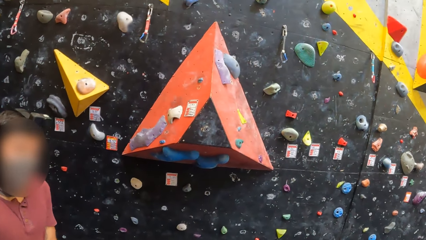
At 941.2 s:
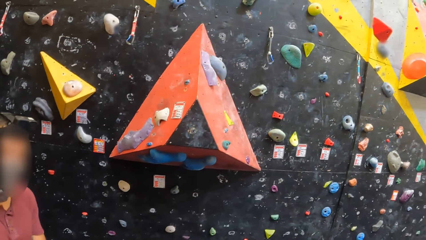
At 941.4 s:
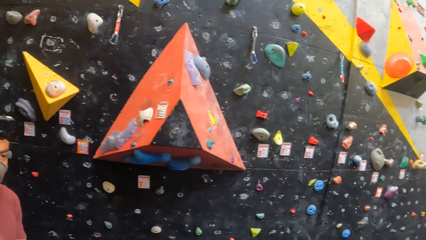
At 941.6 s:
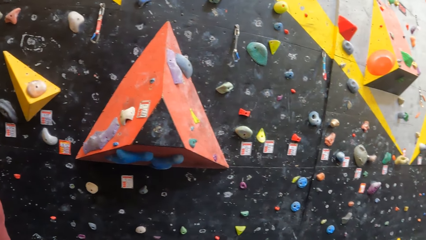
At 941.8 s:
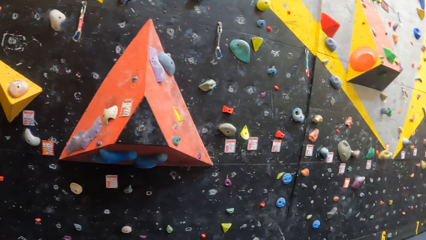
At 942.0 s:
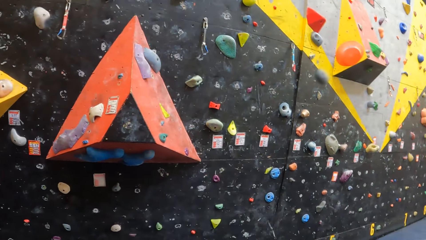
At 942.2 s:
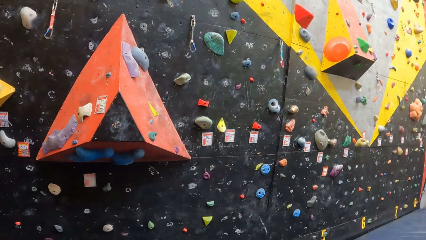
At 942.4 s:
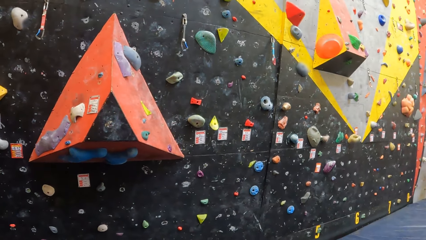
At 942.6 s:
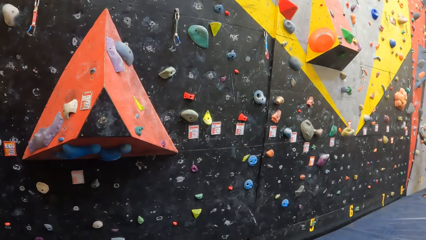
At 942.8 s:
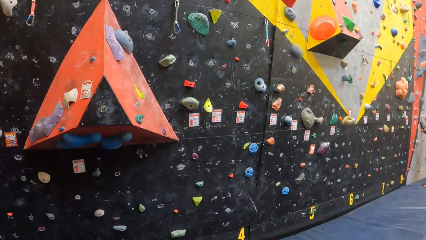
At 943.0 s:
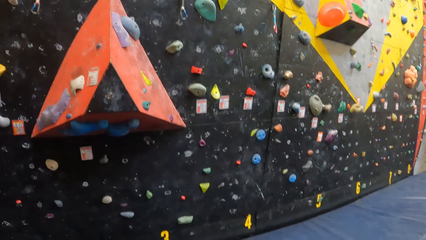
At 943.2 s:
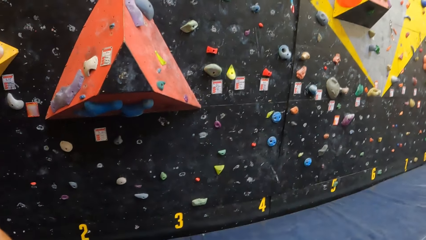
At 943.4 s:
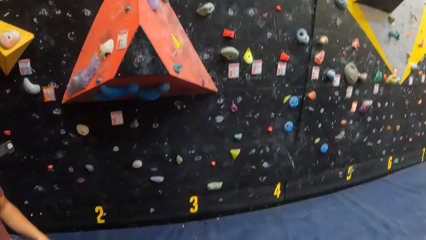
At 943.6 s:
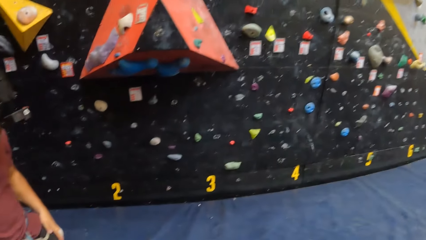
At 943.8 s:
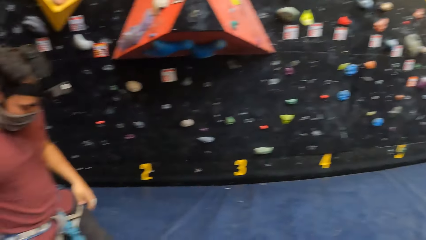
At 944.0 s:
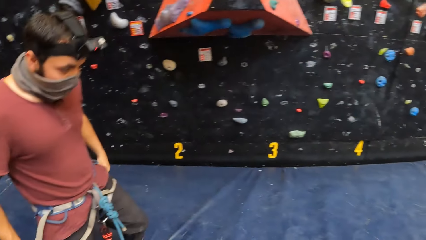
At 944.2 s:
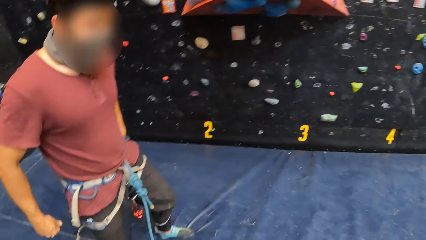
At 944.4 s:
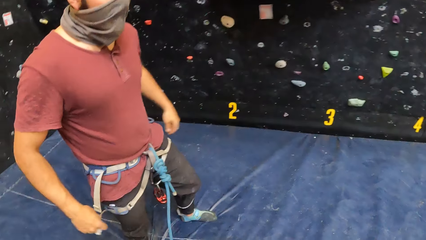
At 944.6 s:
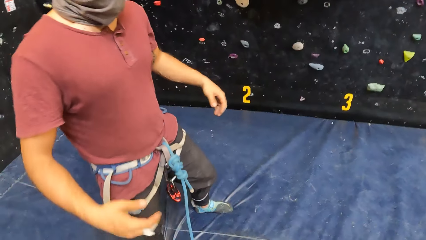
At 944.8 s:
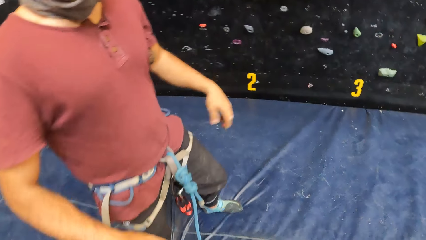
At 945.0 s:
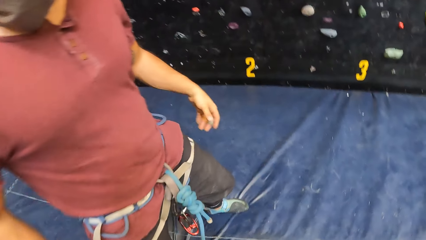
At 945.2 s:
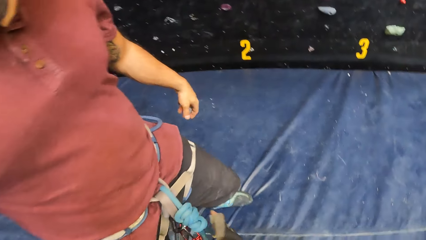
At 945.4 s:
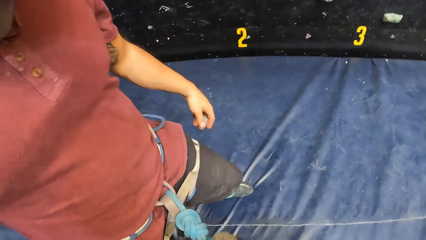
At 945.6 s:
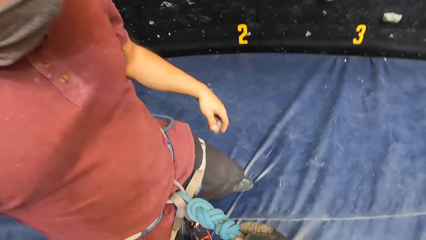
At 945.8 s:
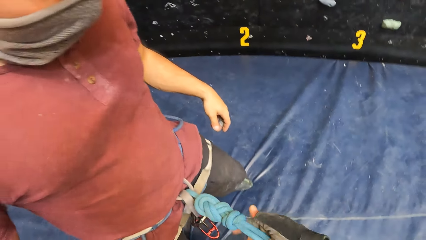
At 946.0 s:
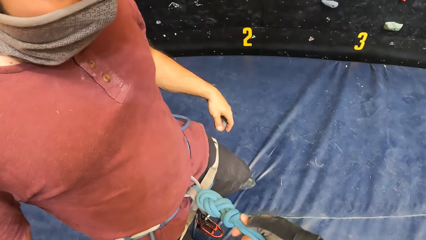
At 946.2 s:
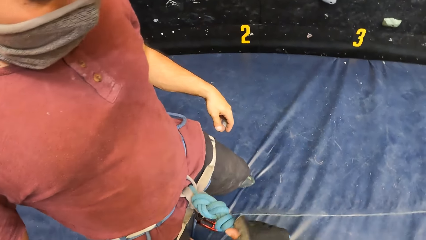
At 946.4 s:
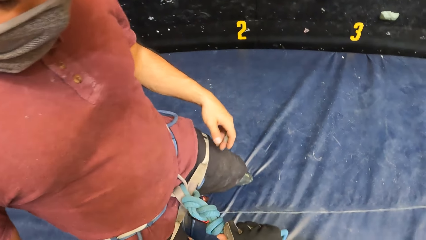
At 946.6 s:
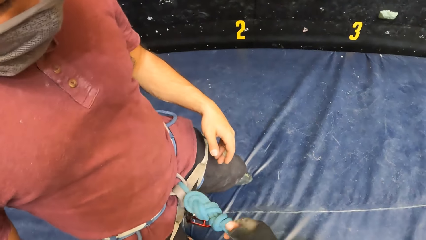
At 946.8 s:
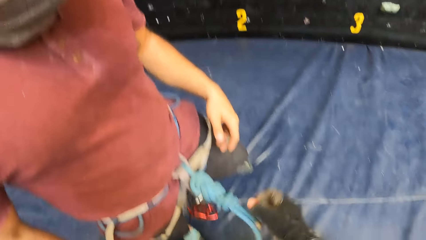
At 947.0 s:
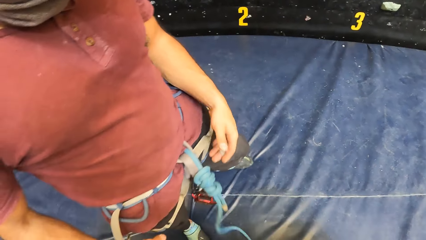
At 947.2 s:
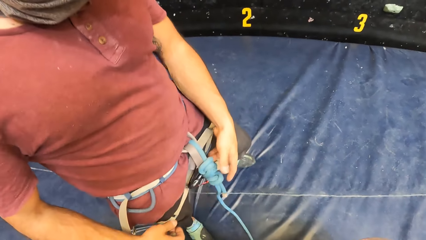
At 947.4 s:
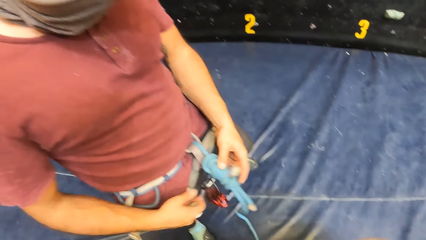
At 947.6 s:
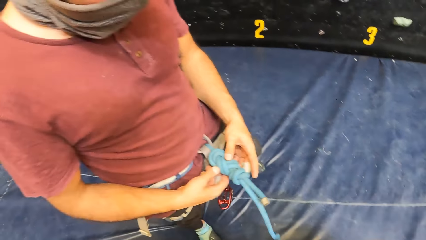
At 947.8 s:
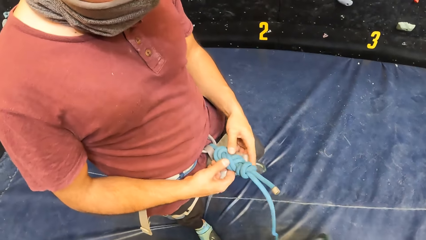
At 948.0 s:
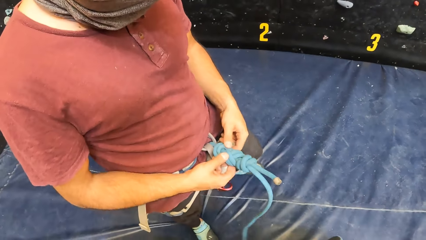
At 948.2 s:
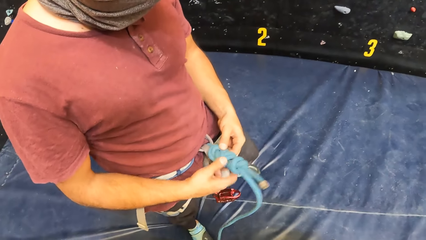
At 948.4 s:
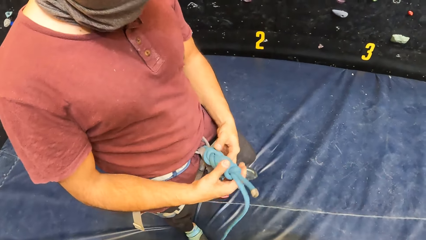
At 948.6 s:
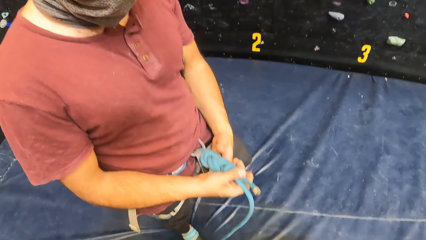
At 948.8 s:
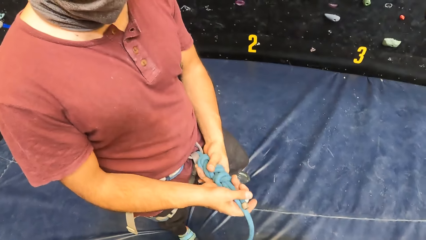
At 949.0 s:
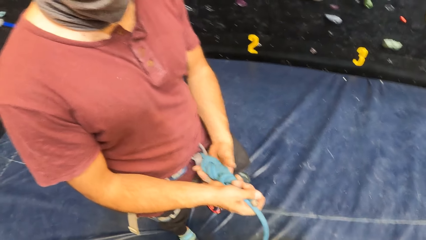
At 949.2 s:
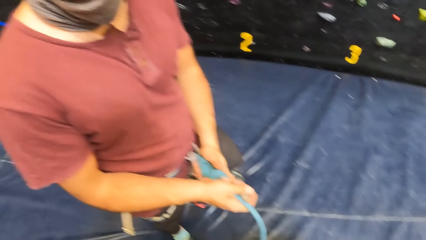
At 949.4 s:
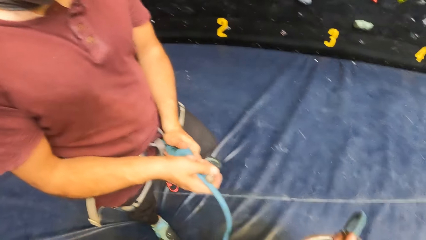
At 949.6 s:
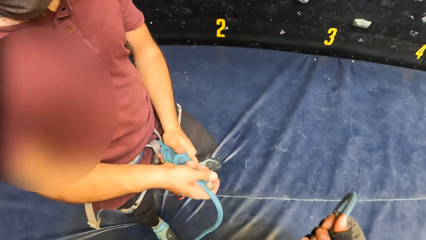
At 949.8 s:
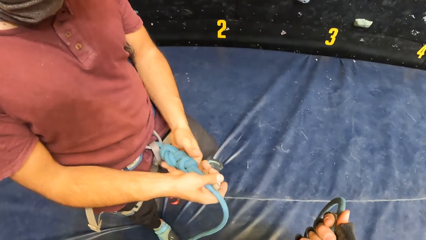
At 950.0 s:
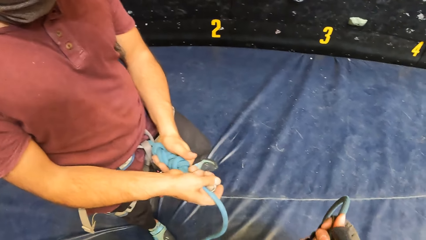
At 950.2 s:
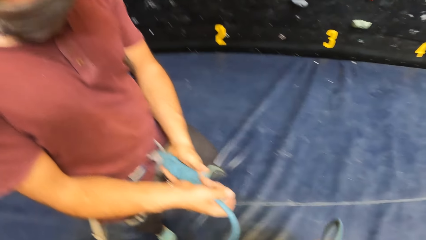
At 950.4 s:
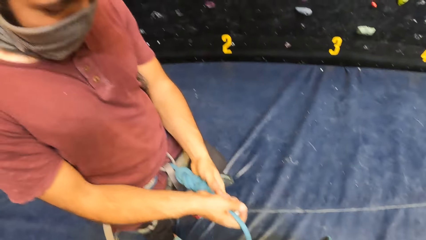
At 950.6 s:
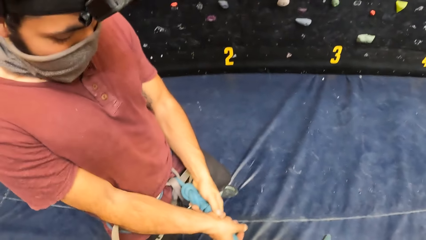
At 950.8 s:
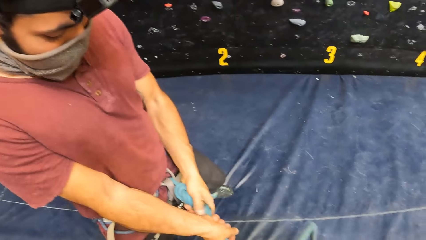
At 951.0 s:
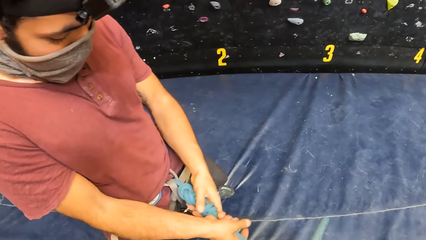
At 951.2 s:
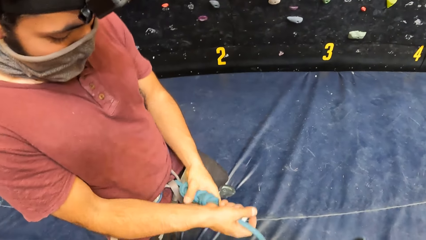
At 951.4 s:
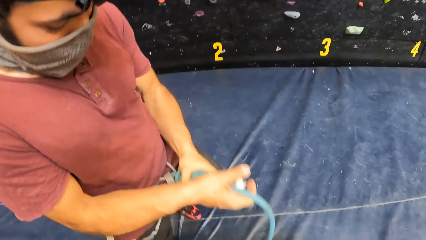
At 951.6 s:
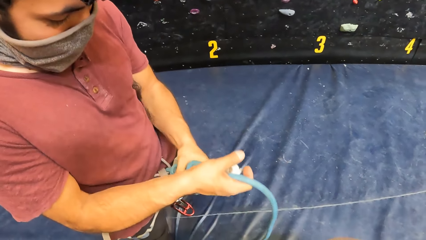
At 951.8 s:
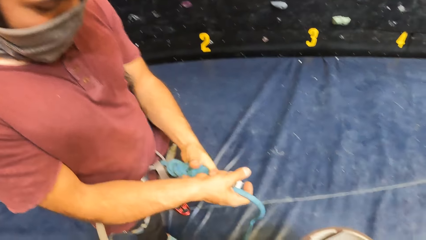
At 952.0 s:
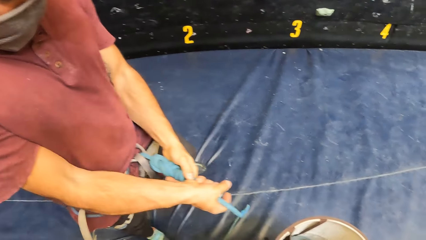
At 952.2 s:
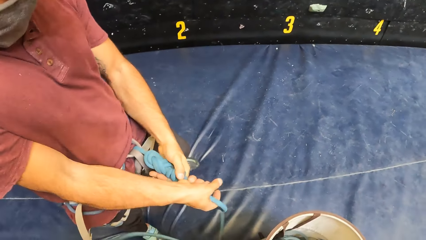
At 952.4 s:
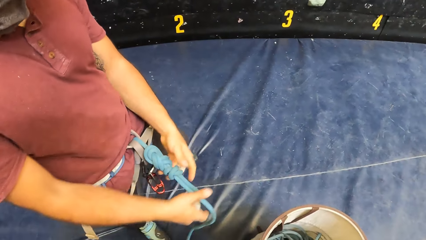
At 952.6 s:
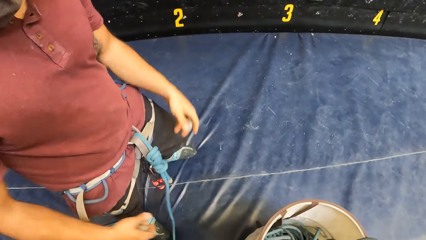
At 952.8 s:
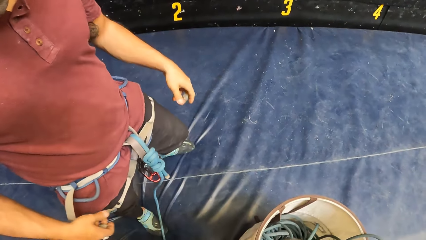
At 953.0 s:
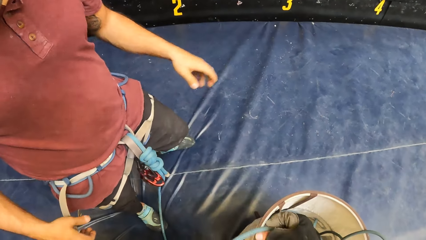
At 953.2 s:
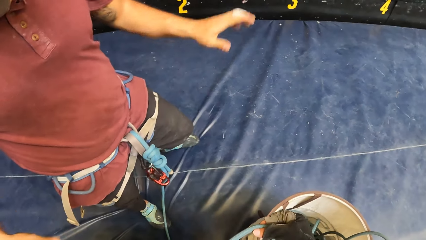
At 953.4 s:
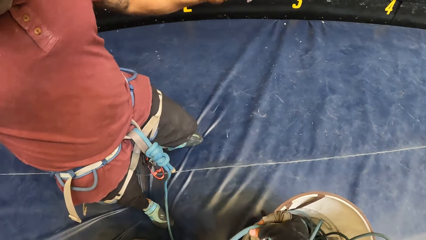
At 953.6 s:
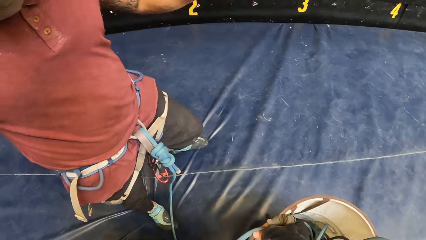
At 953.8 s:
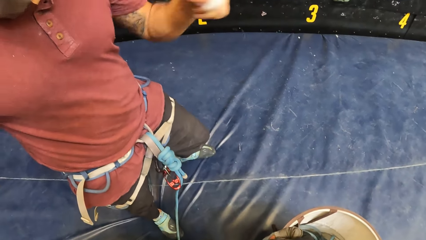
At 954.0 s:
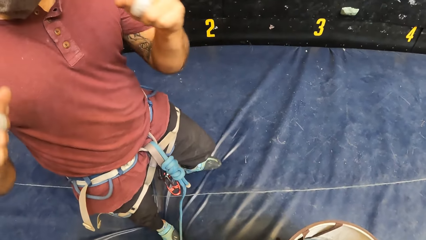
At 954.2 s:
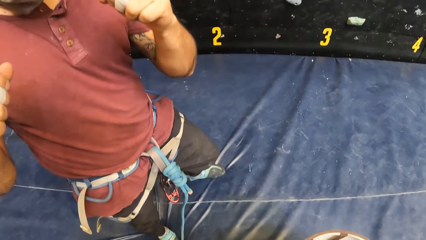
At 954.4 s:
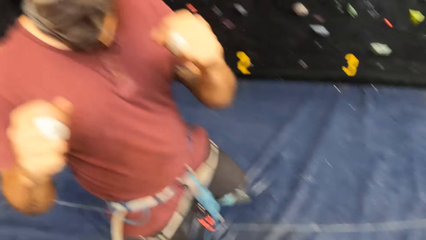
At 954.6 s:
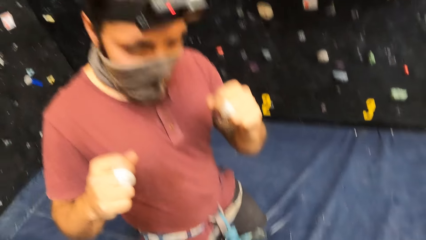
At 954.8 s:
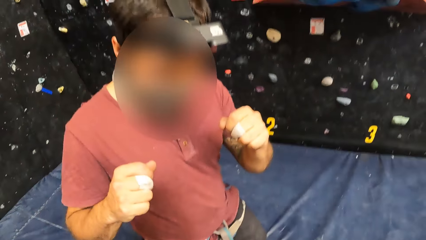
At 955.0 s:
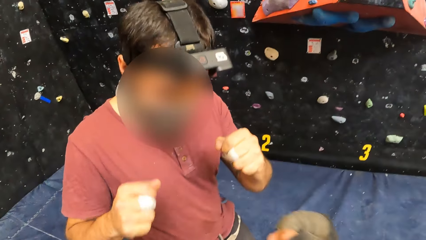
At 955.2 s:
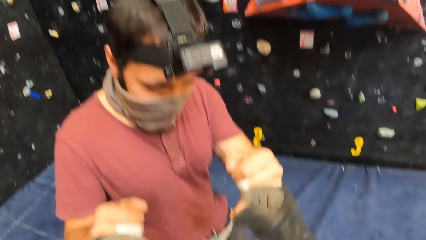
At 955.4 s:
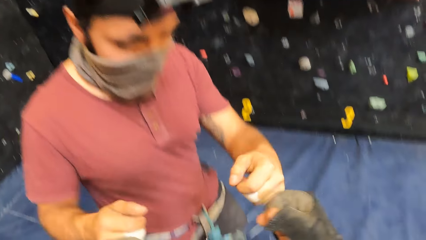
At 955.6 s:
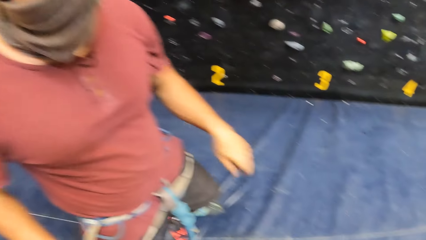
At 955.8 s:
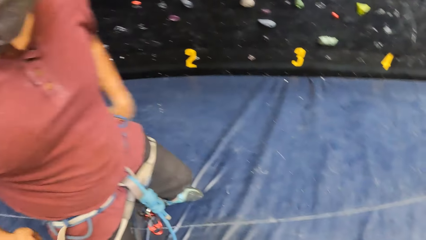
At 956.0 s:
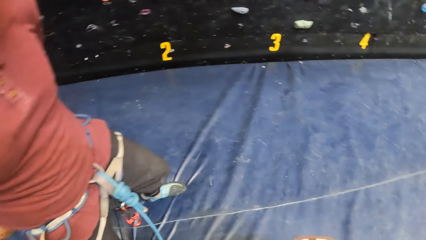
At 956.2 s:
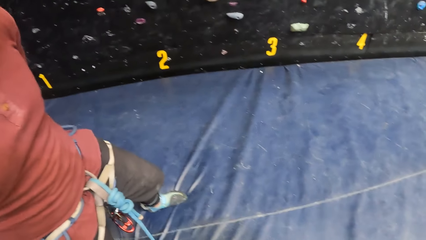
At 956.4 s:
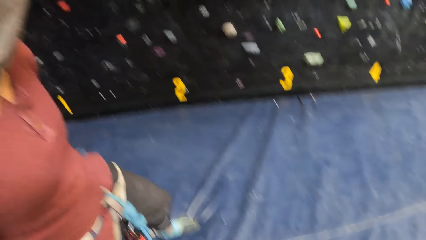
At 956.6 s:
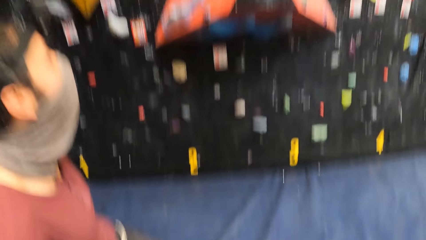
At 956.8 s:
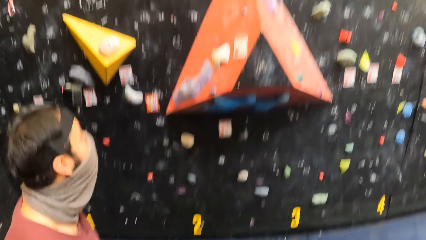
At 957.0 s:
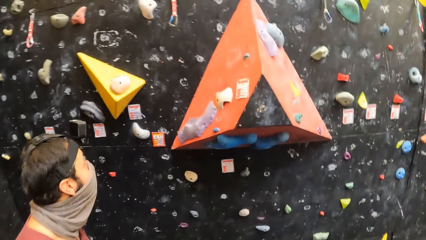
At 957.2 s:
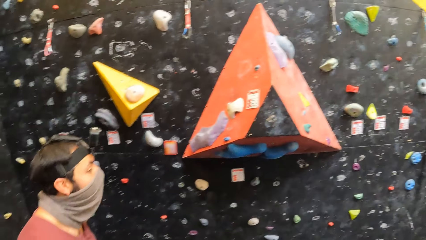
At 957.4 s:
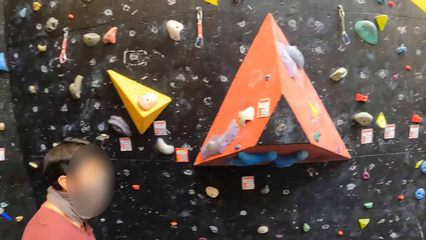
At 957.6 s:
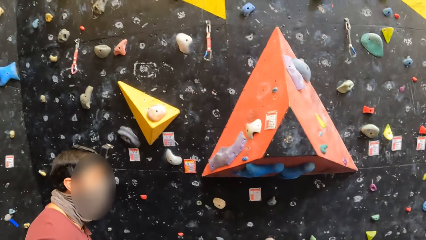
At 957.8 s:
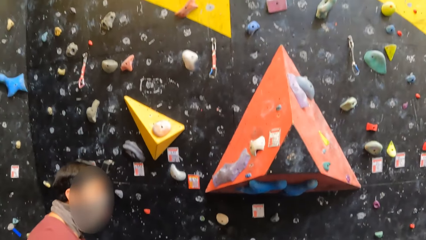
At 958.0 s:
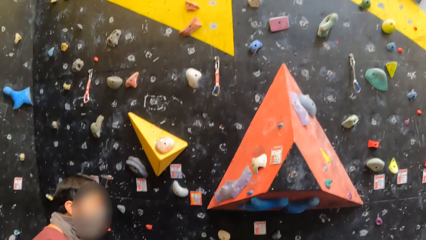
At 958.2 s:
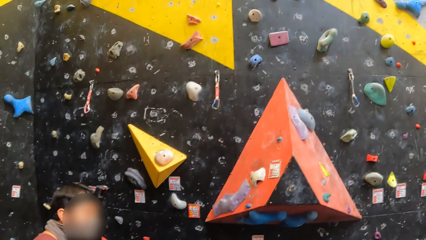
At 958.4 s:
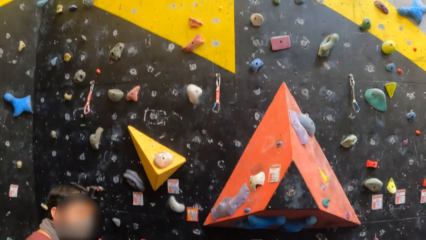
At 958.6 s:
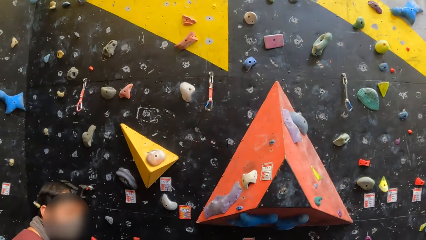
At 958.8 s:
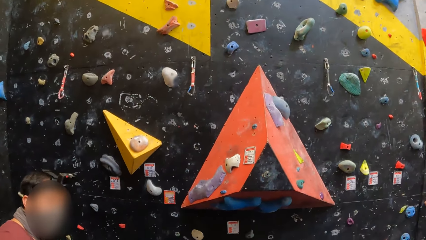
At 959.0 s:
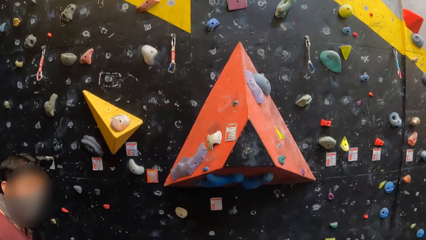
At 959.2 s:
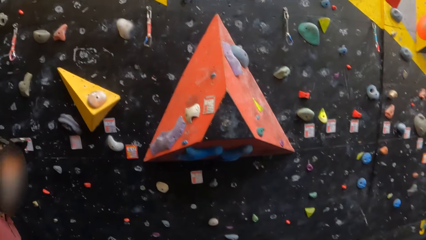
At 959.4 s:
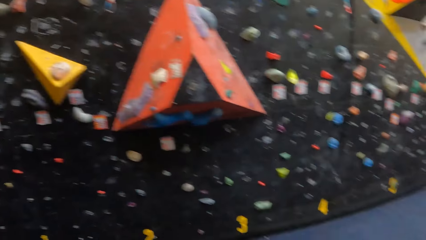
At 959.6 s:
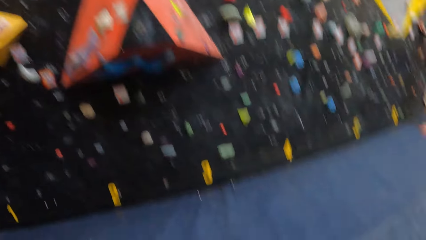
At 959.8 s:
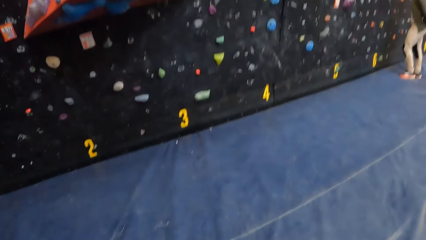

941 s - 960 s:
A man shakes both hands. The camera wearer pulls the rope on the man's waist. They adjust the rope on the man's waist. The man adjusts the rope, tightens the rope with both hands, drops his hands and raises both hands. The camera wearer greets the man with fists. They look around.
